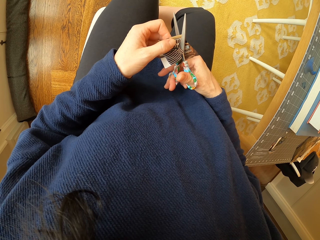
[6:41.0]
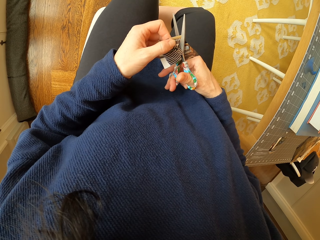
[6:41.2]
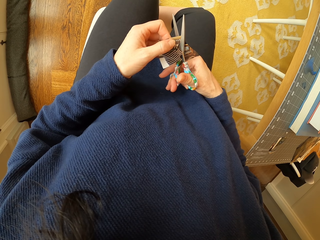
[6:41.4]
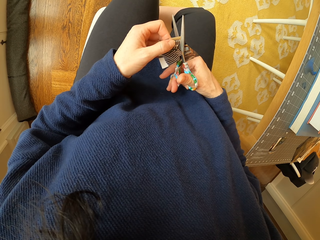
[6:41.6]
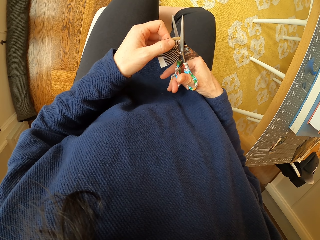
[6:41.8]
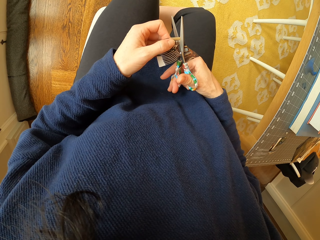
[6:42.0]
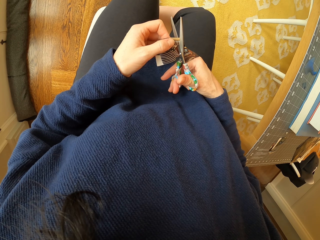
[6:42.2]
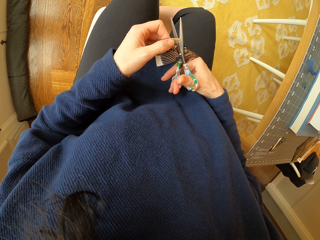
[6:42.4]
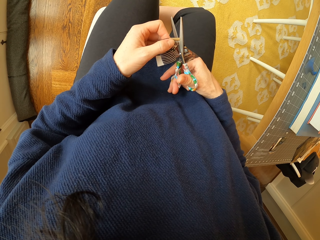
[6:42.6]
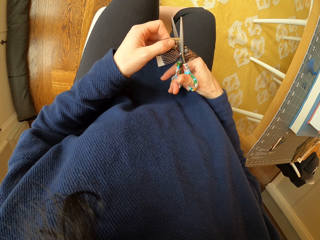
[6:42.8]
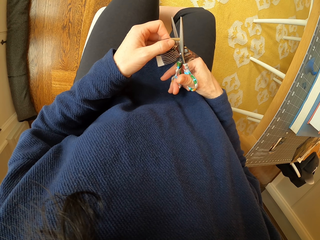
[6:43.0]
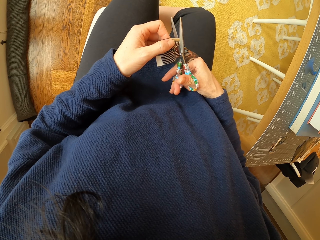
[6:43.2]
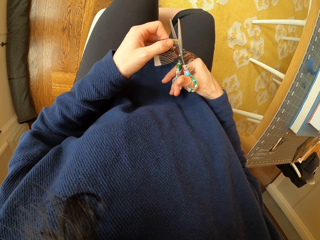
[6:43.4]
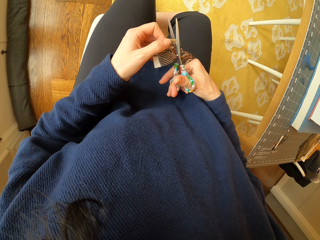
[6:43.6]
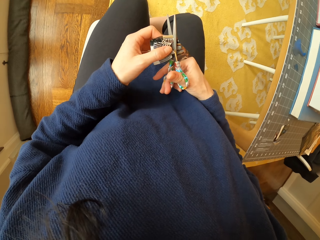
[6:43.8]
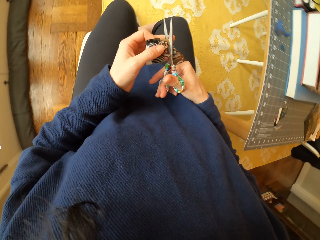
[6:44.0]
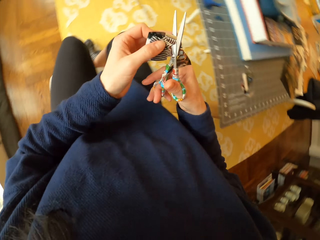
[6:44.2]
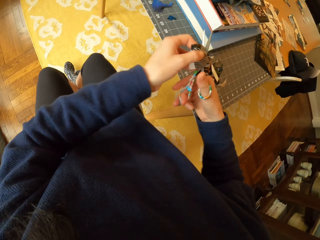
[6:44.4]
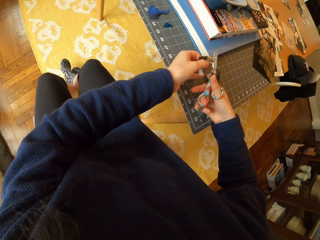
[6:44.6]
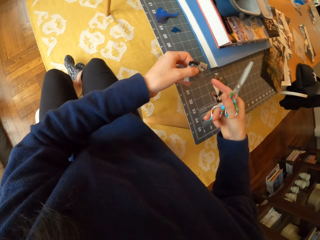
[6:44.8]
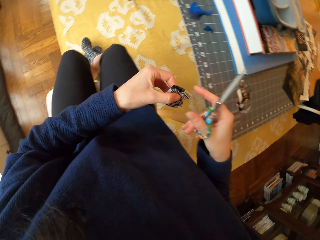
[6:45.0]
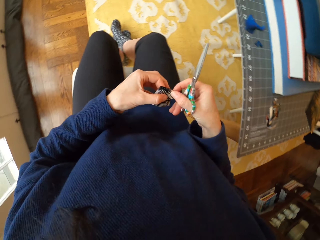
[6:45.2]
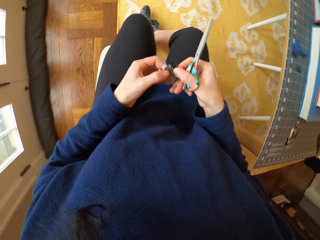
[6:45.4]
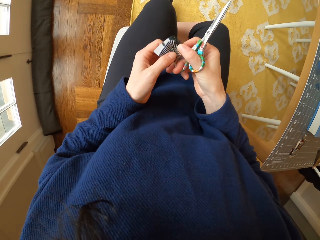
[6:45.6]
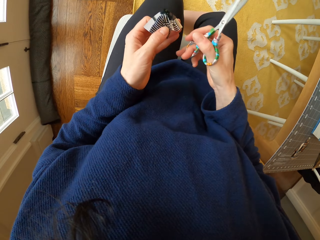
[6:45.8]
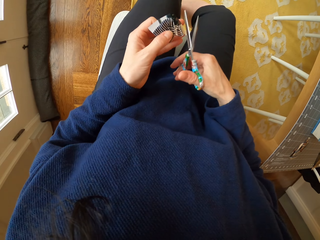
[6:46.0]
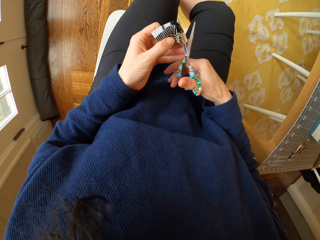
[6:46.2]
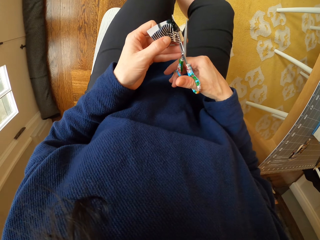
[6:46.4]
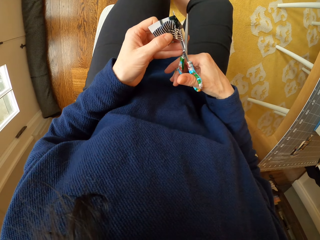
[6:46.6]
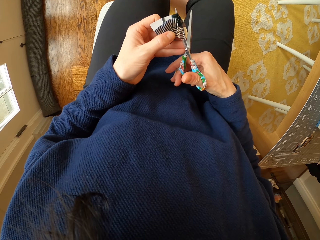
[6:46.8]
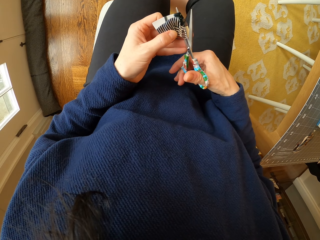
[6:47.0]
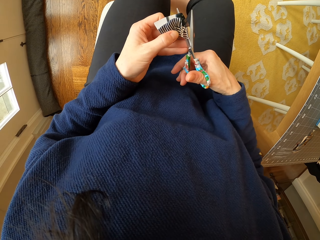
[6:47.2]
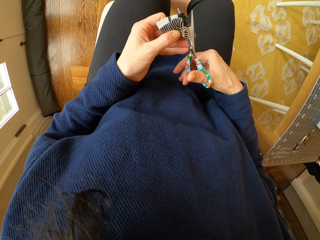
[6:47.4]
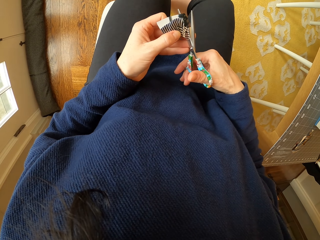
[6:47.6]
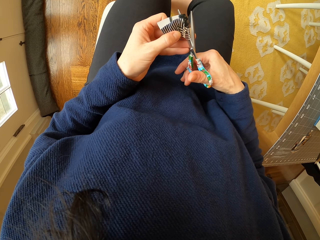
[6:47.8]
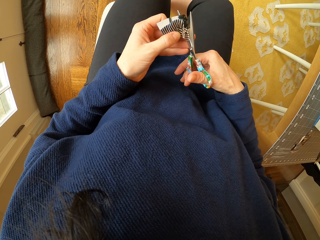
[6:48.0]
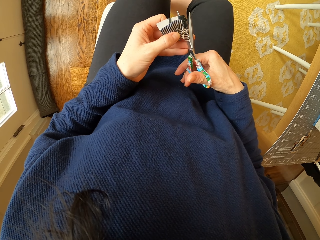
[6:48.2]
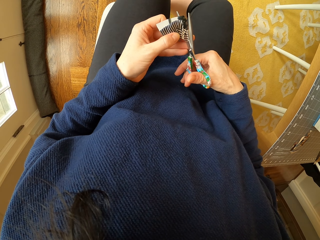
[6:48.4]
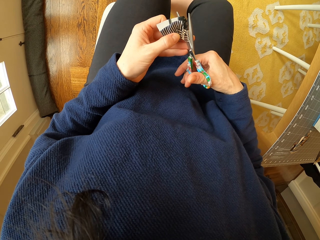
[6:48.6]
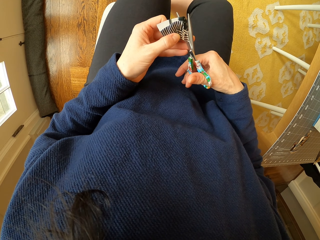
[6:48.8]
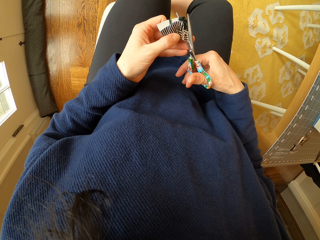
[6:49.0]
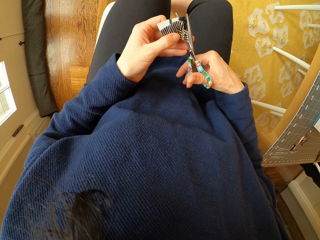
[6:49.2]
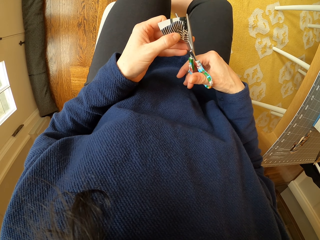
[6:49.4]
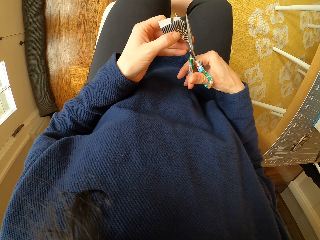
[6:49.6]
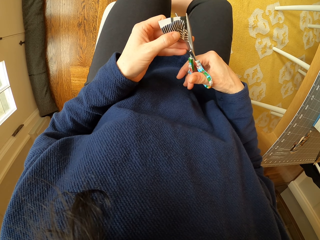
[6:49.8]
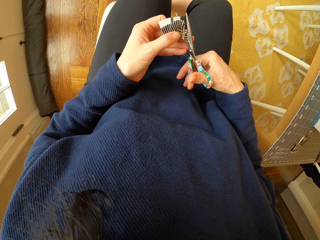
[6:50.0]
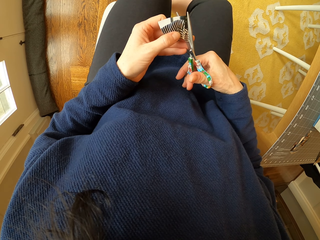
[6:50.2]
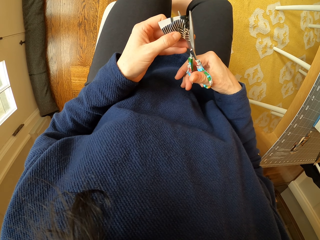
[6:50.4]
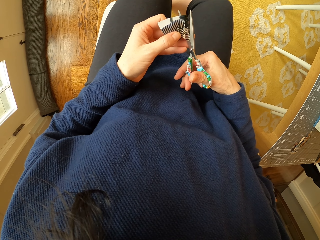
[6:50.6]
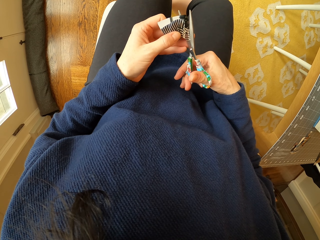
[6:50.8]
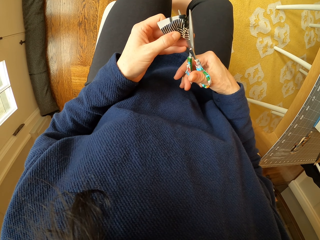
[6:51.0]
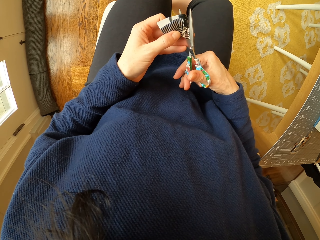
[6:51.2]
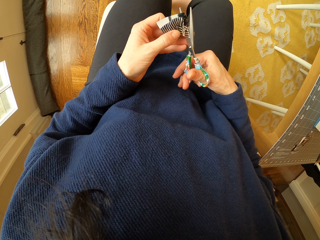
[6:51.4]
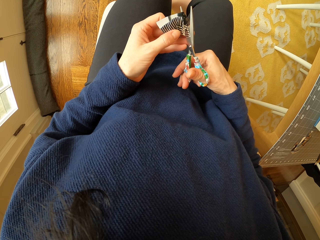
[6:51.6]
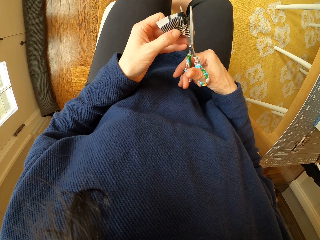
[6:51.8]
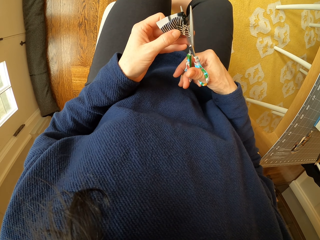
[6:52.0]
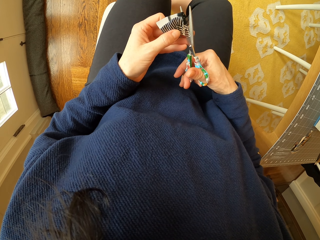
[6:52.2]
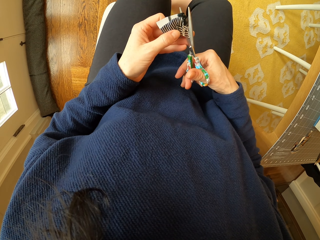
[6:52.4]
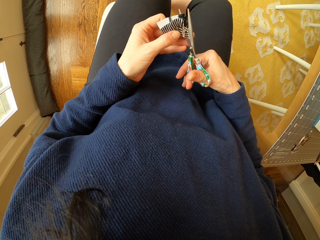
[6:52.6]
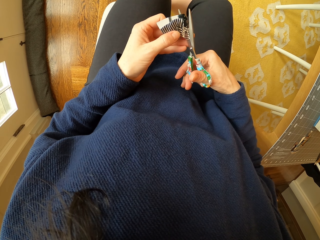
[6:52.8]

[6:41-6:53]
The camera wearer drops the piece of paper on the table. They adjust the piece of paper in the hand. They cut the piece of paper with the scissor.

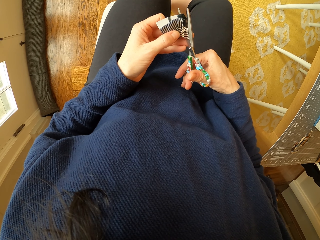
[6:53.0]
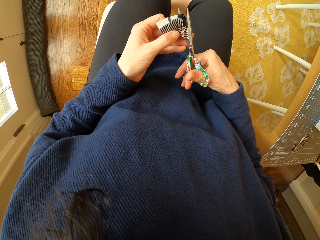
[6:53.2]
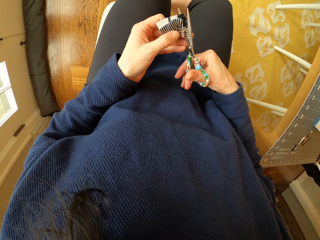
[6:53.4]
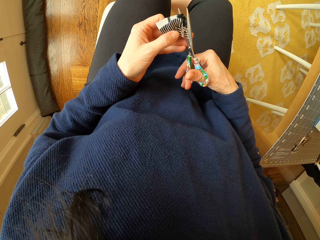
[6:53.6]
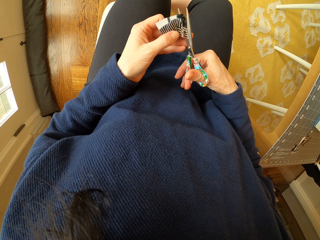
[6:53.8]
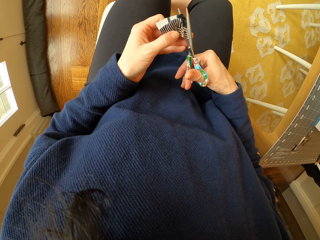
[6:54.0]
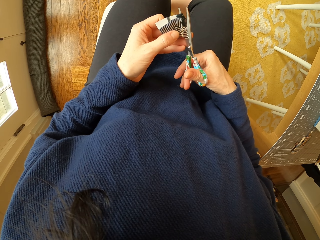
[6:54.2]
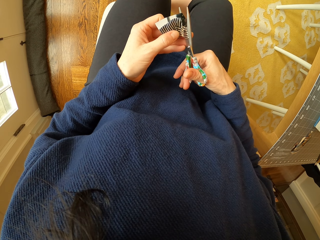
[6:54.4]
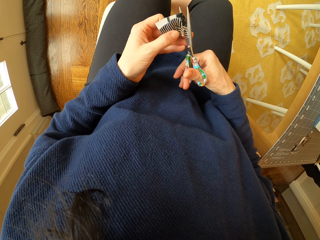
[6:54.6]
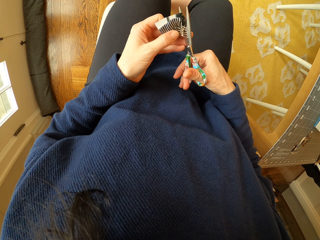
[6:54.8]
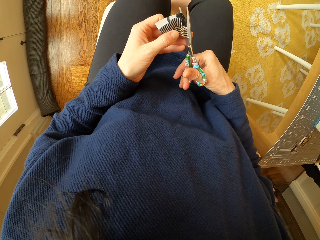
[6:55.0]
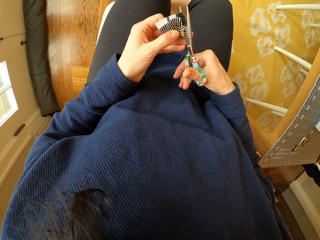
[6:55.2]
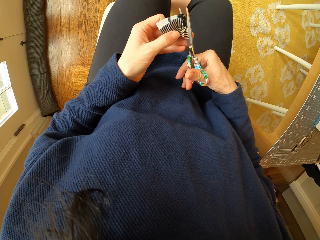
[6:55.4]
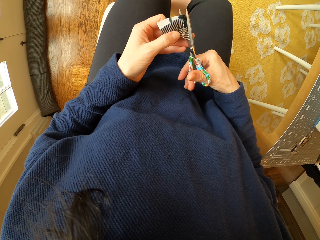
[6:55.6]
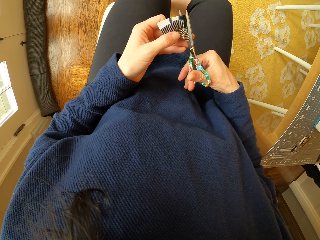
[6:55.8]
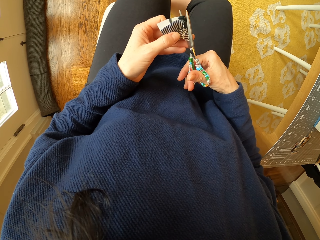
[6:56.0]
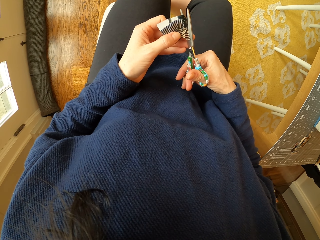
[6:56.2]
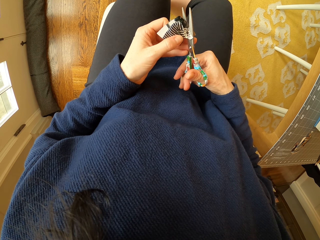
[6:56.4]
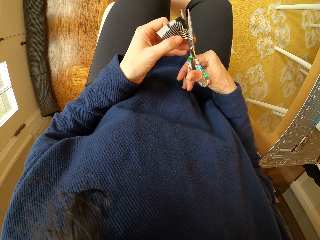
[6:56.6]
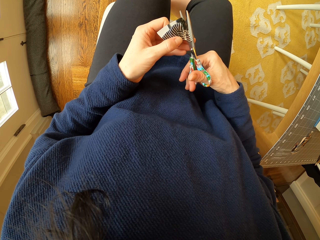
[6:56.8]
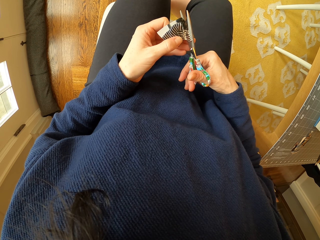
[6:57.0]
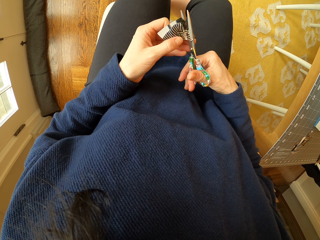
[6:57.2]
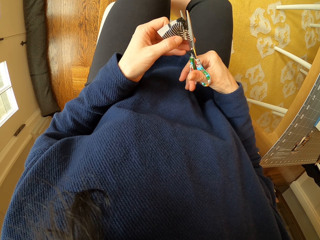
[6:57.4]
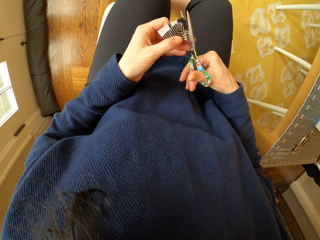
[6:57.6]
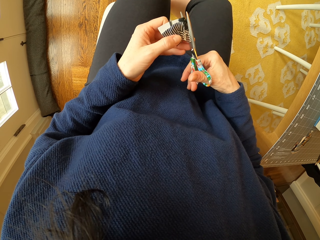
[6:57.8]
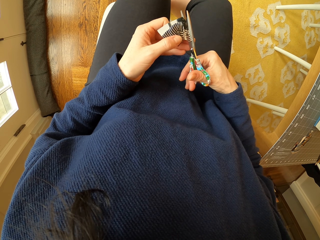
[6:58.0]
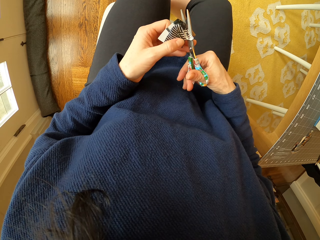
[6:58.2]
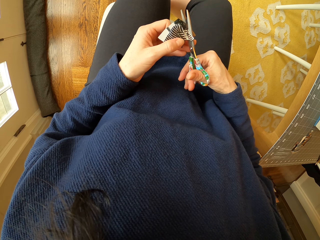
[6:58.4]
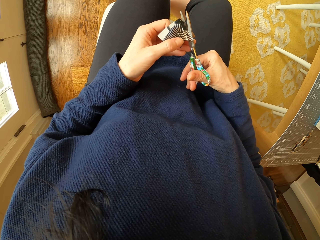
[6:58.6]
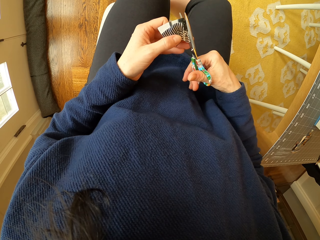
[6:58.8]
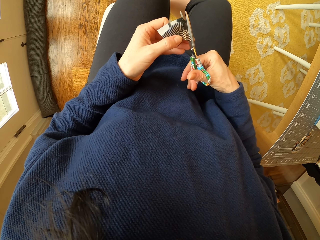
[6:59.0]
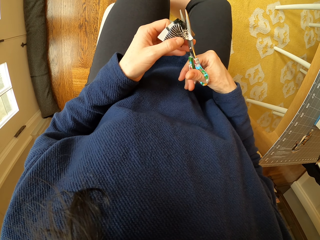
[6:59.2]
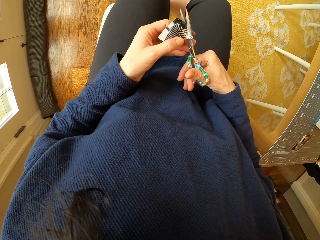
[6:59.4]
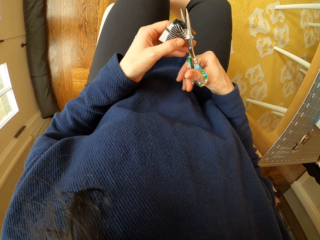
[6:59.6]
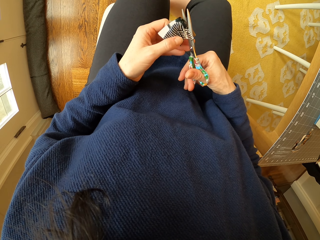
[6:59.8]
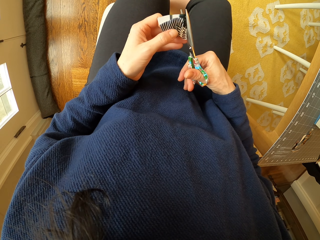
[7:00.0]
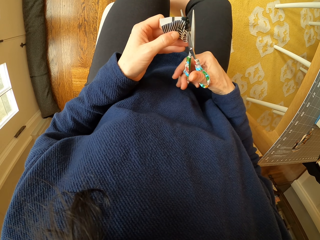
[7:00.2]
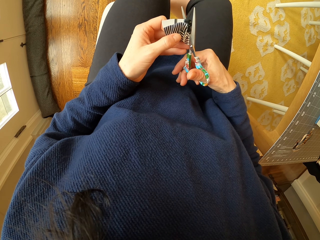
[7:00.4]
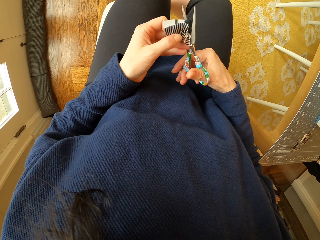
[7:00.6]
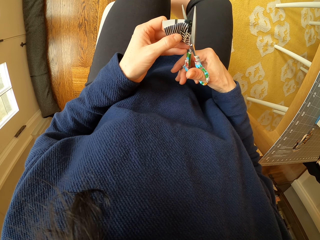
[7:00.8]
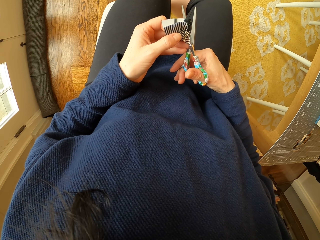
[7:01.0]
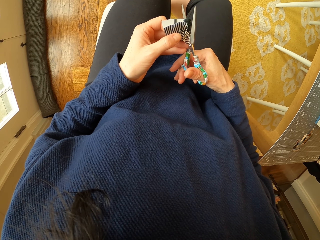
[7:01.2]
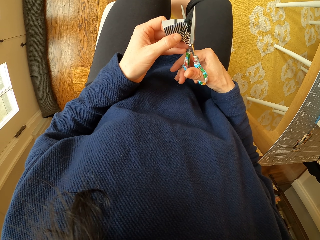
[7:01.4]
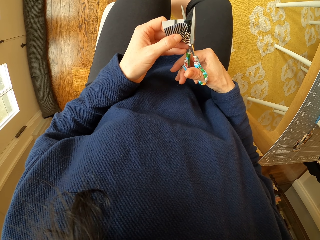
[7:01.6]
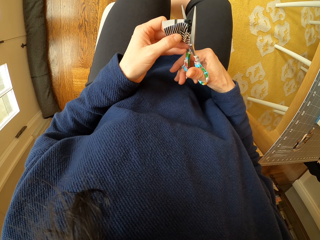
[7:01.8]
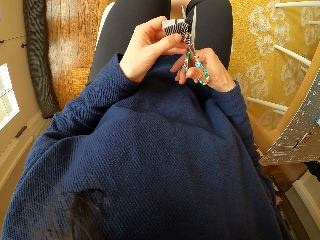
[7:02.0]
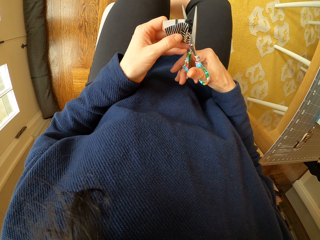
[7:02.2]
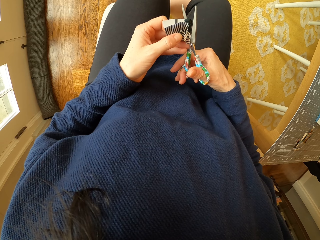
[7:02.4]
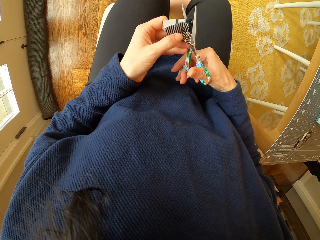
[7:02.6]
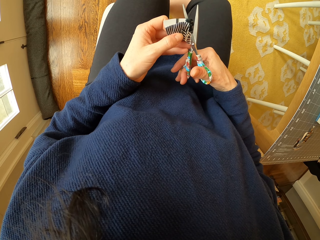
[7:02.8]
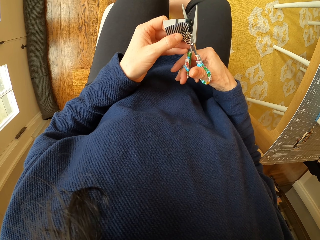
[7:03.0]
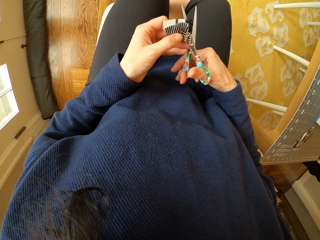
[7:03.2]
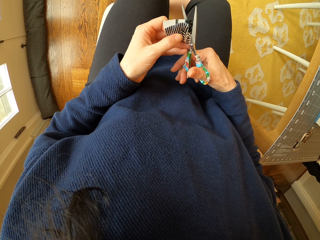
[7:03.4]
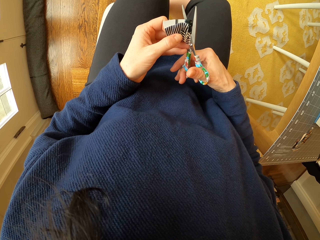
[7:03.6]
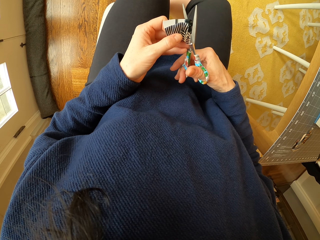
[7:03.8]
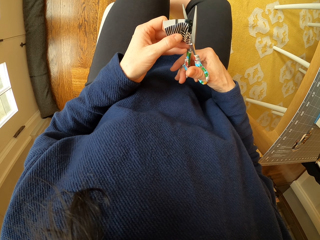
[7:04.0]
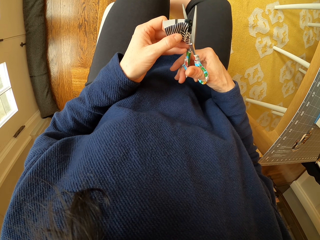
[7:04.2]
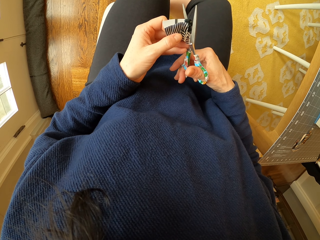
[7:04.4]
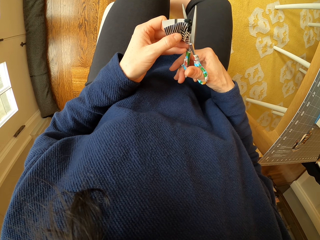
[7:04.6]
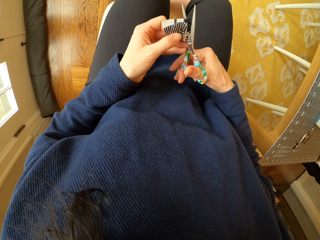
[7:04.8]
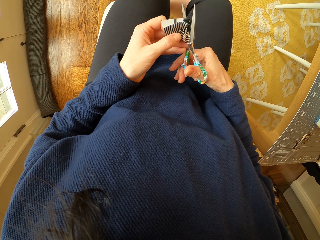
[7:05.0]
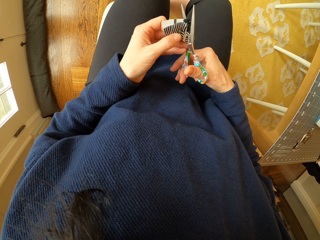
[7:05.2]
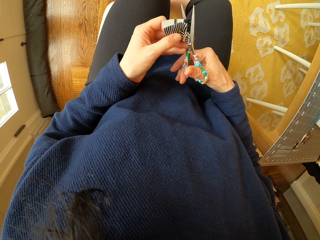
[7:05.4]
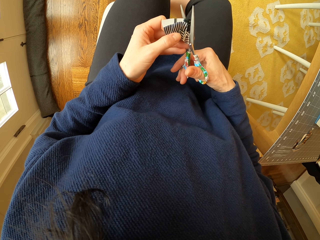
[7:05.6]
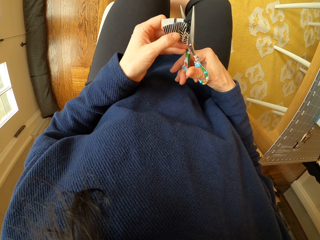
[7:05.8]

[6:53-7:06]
The camera wearer adjusts the piece of paper. They cut the piece of paper with the scissor.
